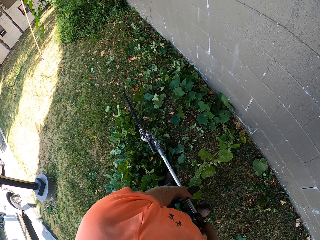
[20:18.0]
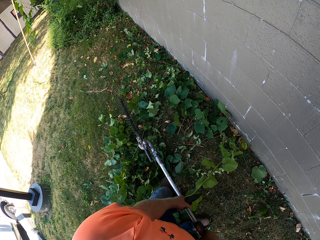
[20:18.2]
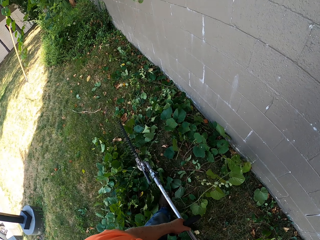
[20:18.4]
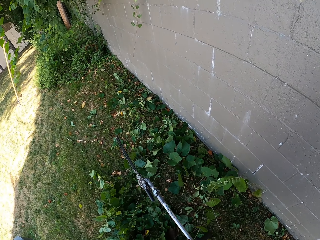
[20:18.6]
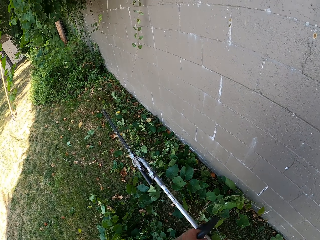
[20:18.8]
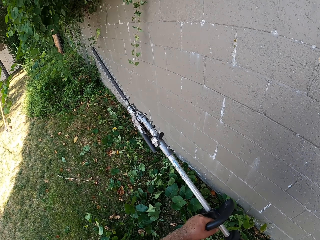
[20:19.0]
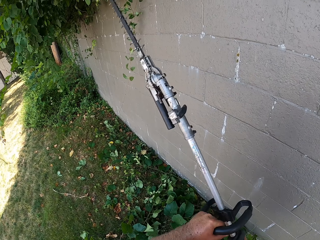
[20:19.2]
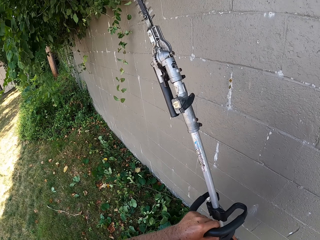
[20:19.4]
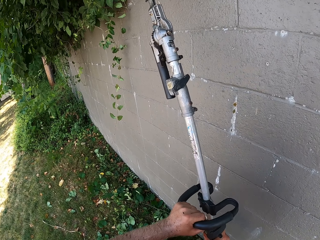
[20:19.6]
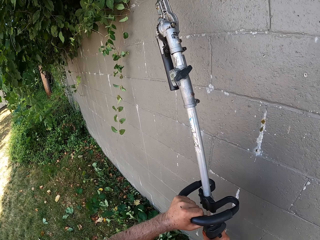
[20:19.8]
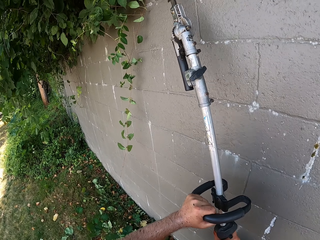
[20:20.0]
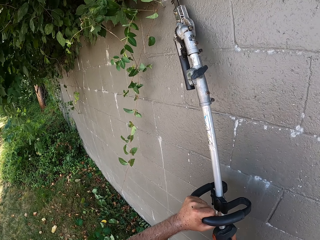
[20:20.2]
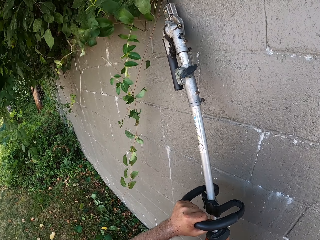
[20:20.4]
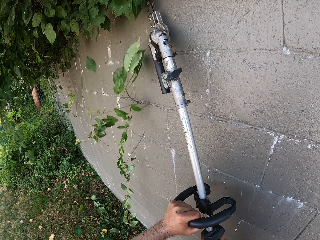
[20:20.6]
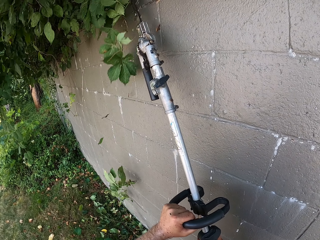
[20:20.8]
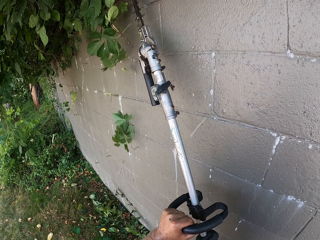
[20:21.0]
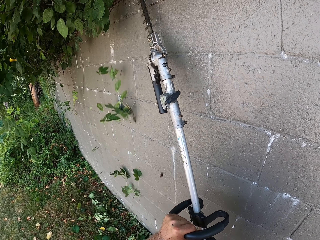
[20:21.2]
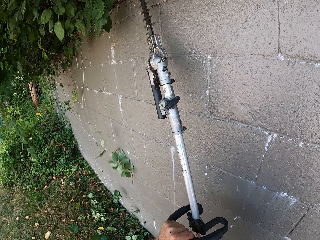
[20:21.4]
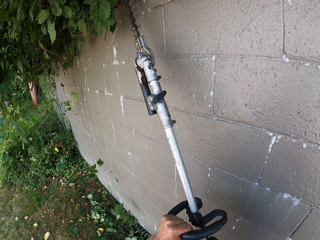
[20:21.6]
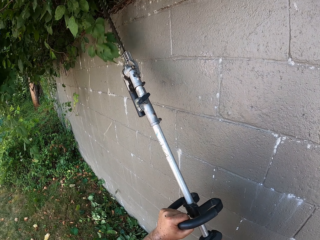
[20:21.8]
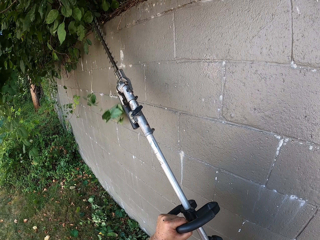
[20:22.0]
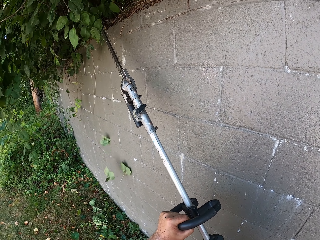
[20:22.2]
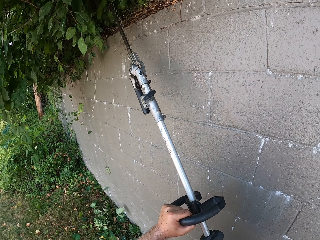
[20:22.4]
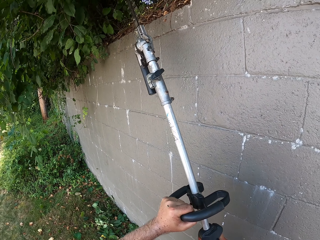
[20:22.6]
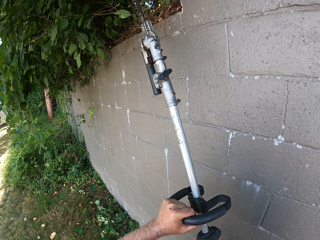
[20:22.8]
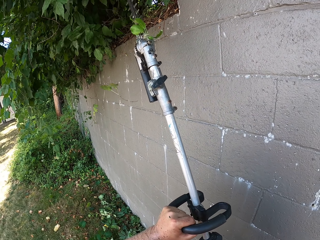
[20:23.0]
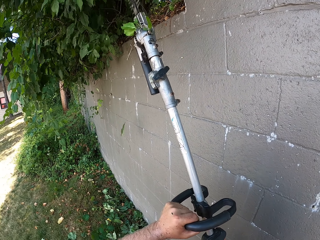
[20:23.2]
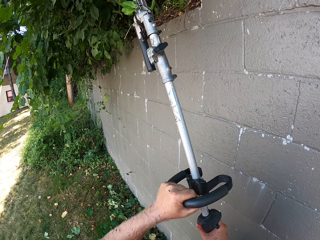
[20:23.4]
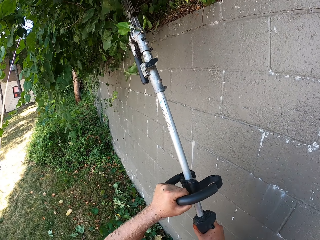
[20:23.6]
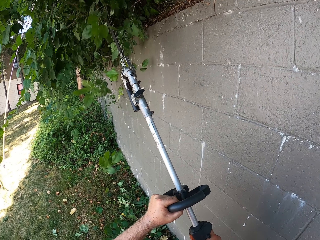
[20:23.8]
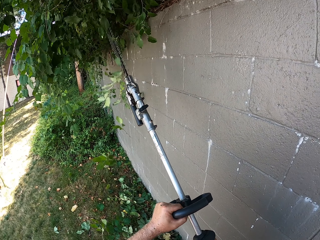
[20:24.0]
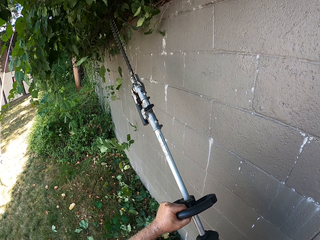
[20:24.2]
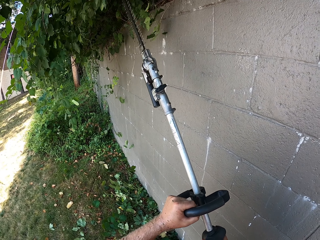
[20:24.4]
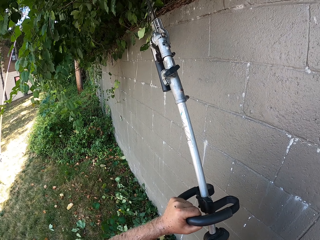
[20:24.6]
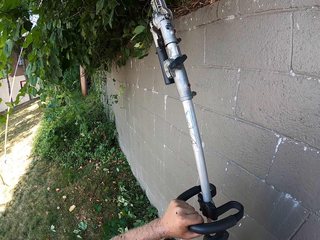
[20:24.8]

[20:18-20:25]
The camera wearer trims hedge bushes on the wall with the hedge trimmer in both hands.

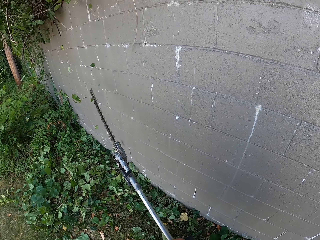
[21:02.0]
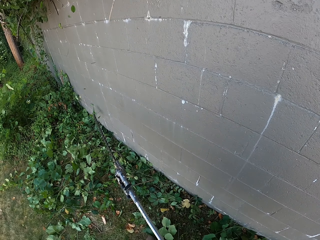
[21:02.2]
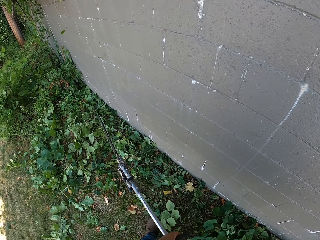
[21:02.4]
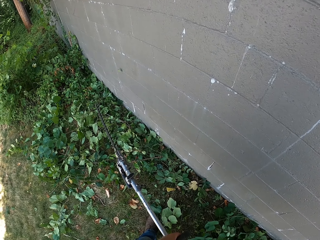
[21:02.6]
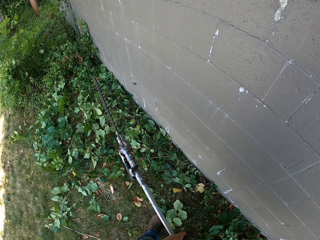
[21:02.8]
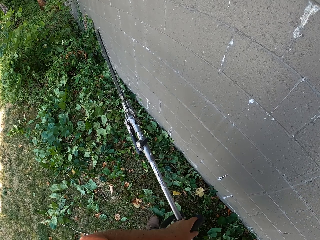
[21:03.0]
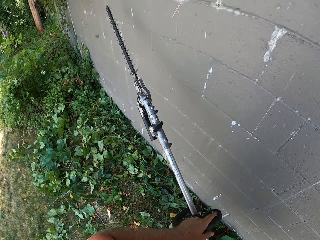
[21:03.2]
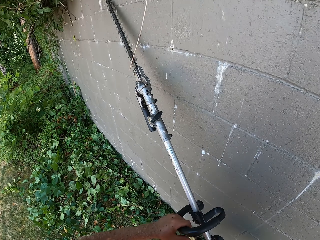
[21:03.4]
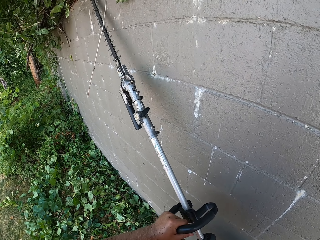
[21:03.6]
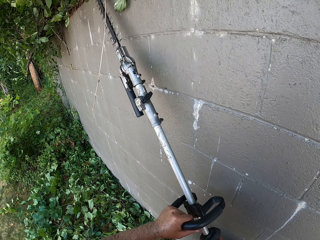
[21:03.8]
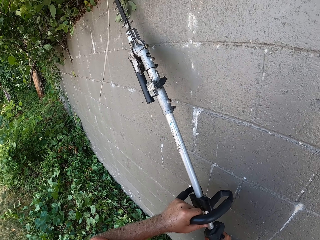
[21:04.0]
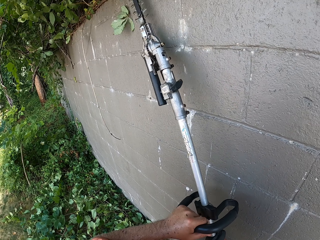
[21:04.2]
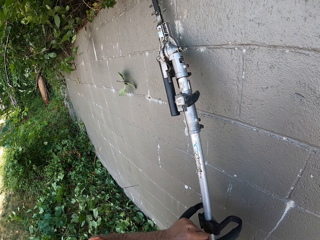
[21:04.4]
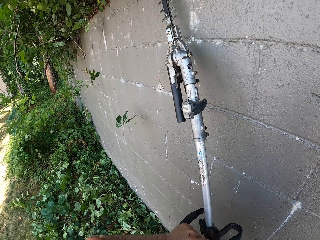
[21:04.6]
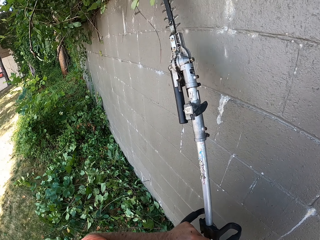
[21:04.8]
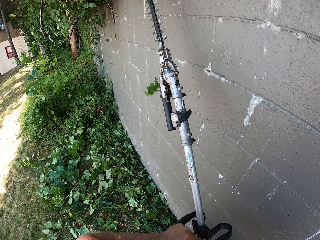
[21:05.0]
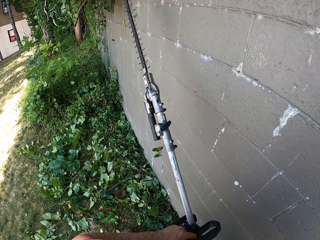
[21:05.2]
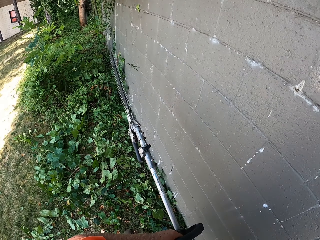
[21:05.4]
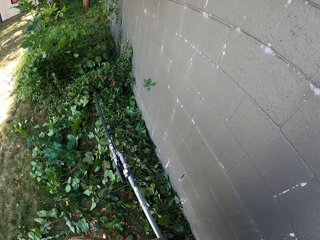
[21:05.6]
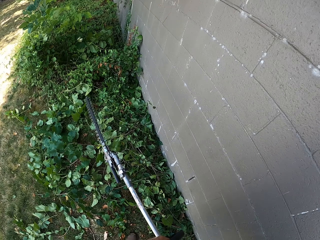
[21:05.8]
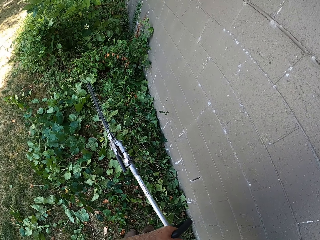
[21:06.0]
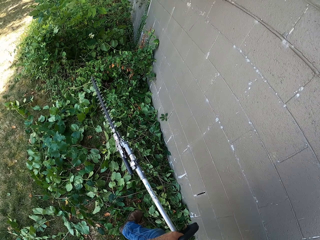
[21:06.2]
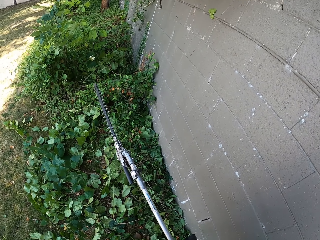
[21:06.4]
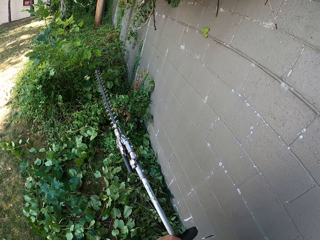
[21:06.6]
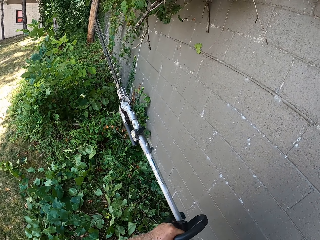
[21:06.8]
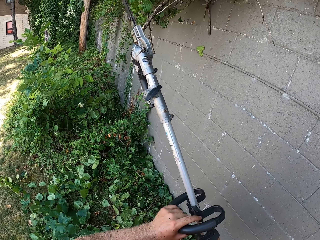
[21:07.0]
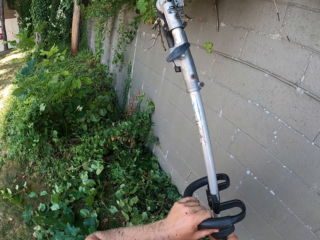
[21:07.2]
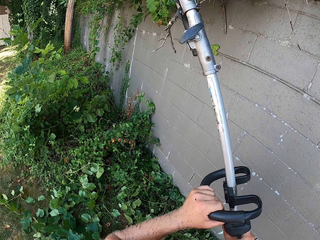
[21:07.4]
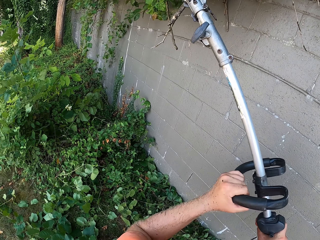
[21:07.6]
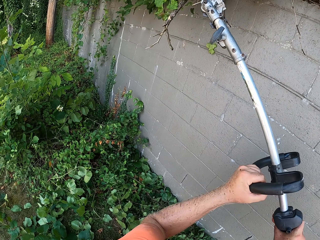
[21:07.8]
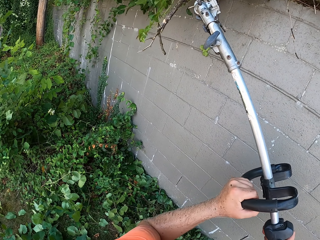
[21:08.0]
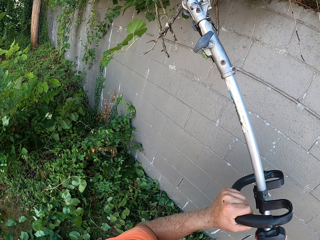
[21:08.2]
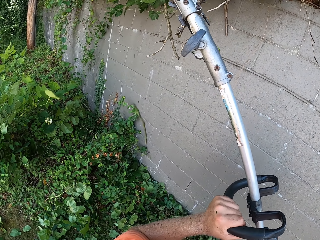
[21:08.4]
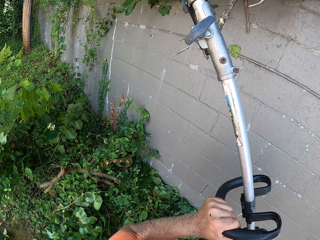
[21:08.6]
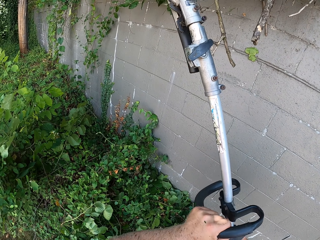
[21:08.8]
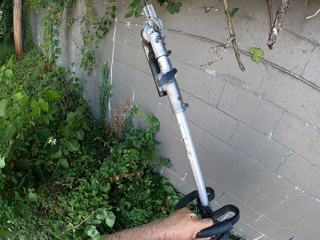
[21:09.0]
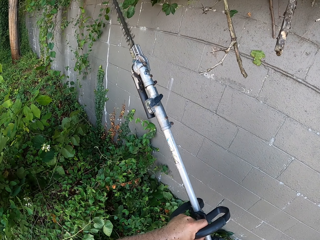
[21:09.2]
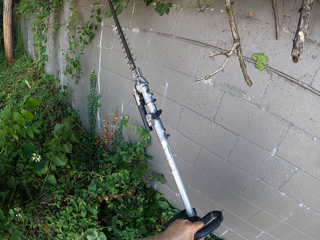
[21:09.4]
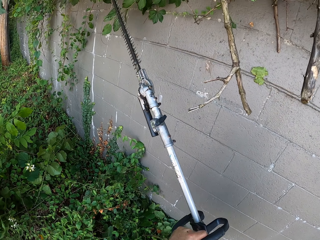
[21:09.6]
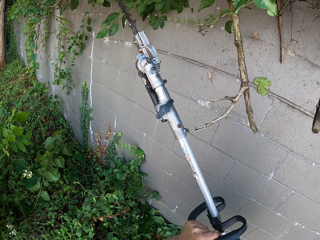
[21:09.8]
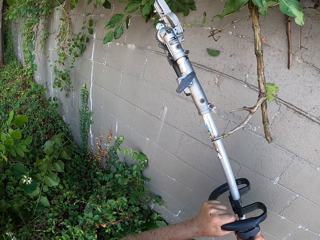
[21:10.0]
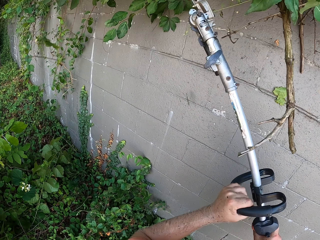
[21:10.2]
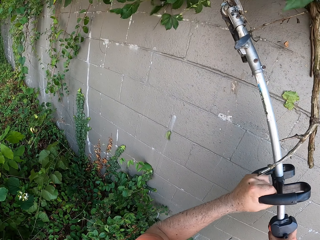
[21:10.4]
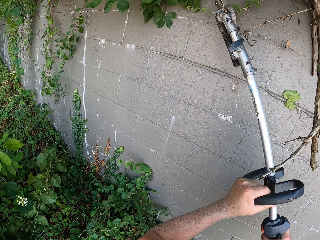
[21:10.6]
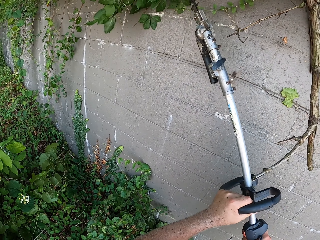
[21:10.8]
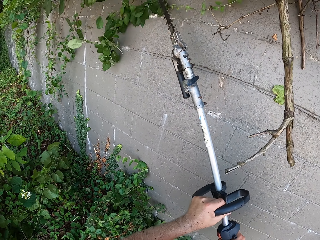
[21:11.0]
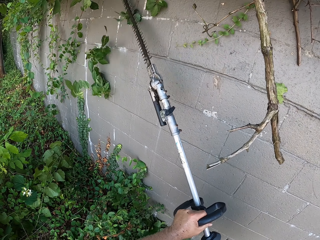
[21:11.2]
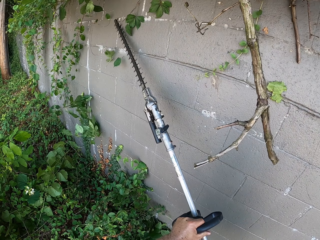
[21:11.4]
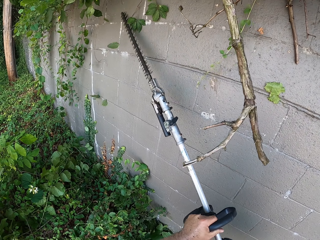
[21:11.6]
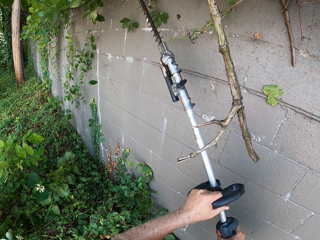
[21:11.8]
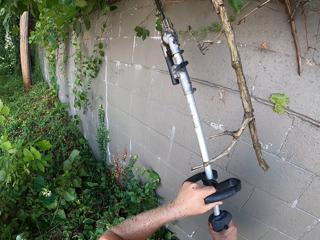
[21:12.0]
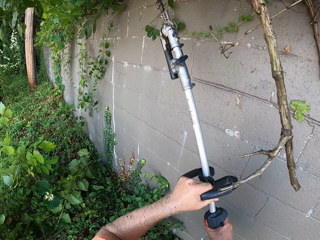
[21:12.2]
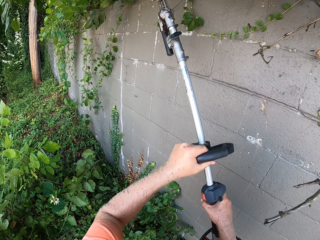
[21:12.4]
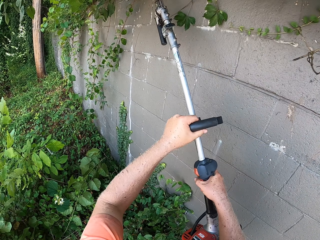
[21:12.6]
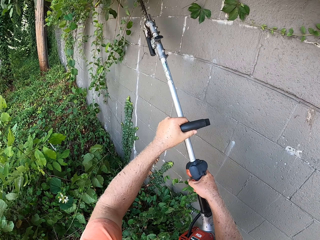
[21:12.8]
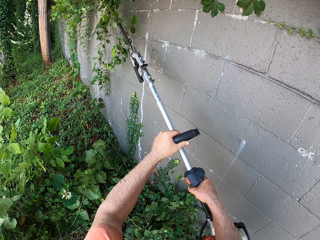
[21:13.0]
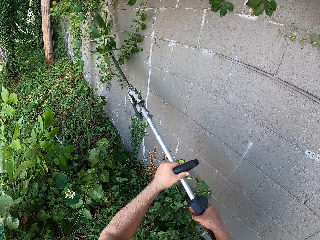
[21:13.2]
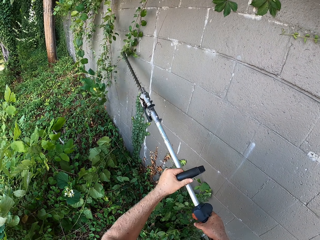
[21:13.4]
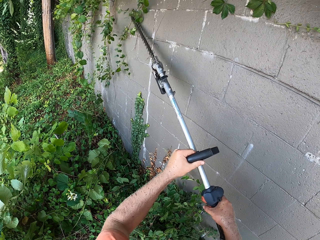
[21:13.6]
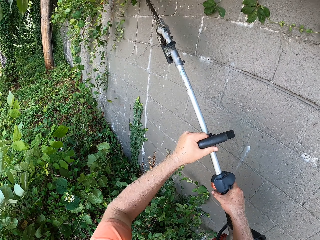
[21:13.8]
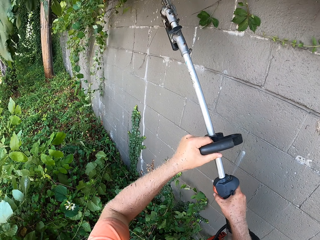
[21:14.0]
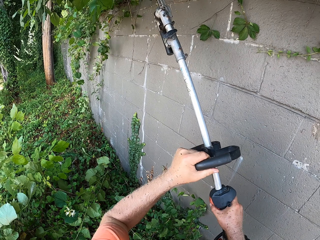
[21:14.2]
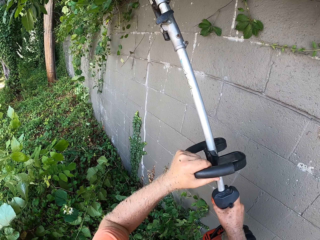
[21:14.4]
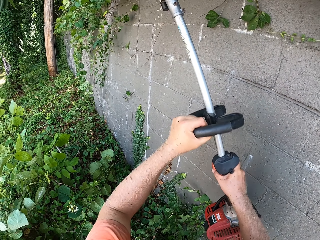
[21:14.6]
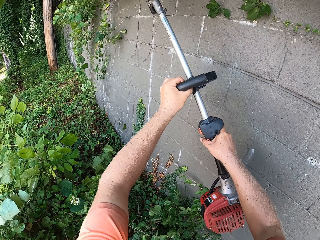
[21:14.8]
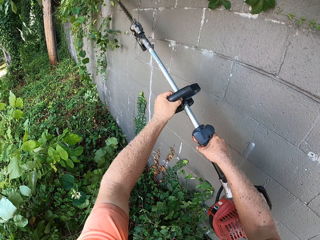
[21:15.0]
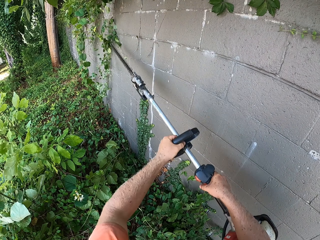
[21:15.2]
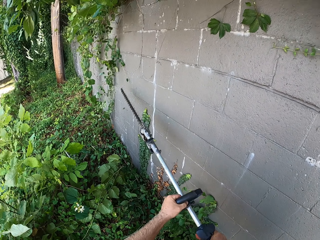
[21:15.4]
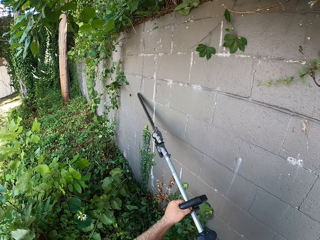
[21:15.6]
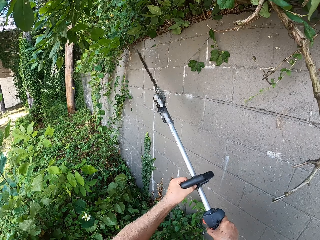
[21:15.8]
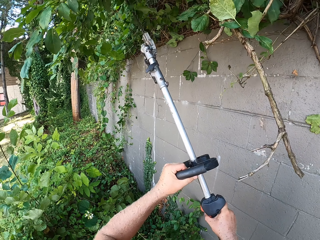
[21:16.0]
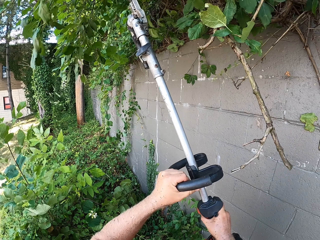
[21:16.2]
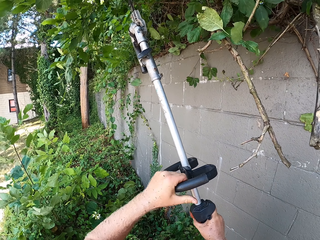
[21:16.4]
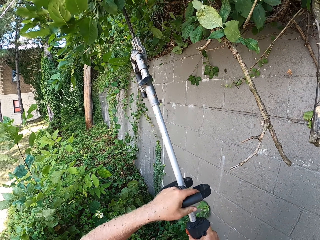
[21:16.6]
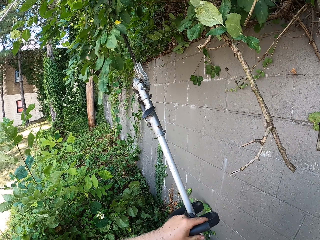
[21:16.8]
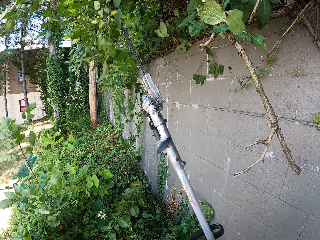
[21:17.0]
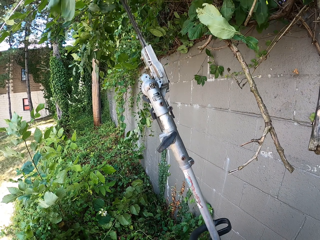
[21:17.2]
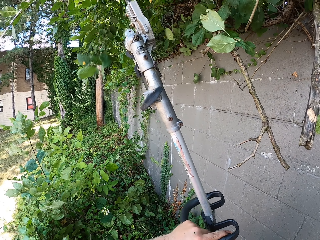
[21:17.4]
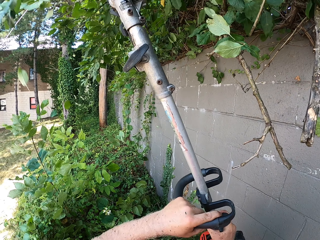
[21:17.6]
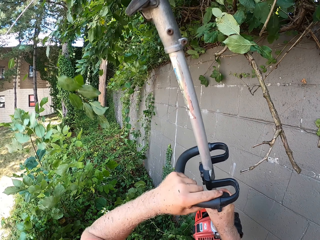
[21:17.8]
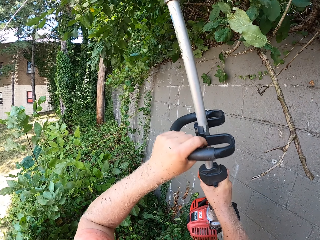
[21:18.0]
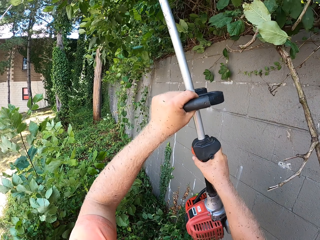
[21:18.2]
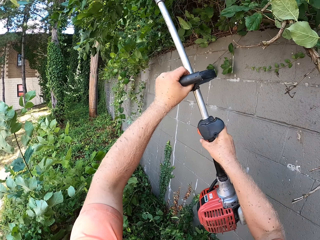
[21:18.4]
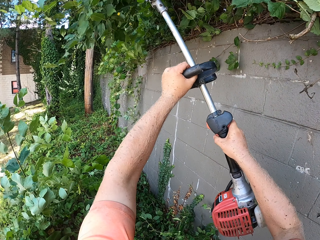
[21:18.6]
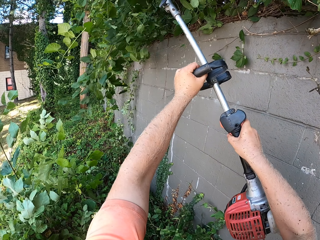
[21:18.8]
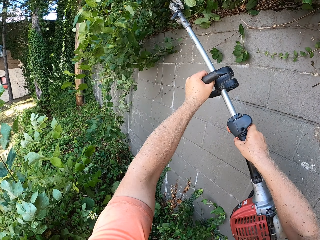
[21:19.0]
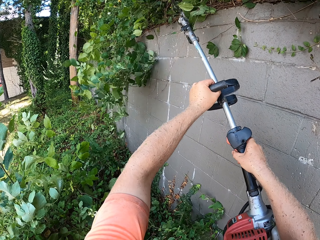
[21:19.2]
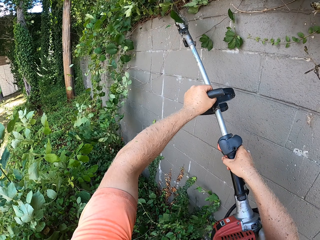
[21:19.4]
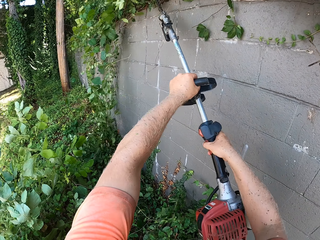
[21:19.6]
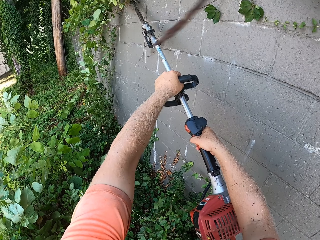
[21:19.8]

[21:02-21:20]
The camera wearer trims hedge bushes on the wall with the hedge trimmer in both hands. They trim the hedge bushes on the wall again.
